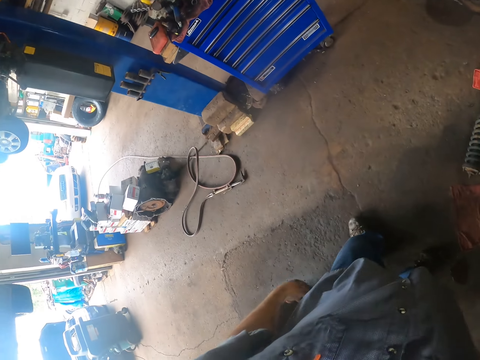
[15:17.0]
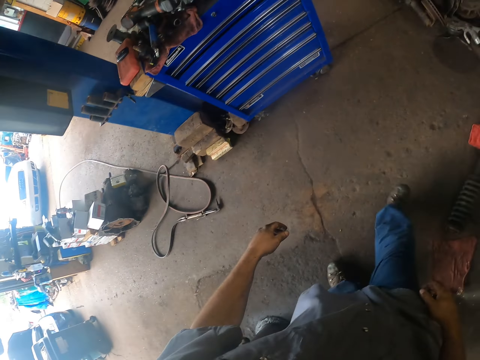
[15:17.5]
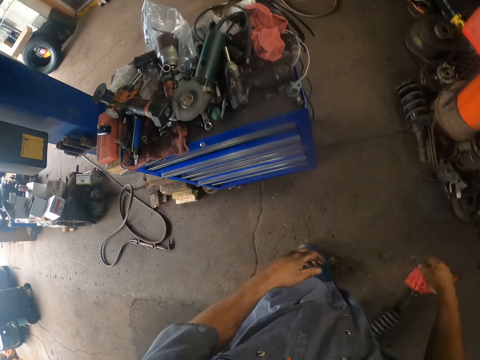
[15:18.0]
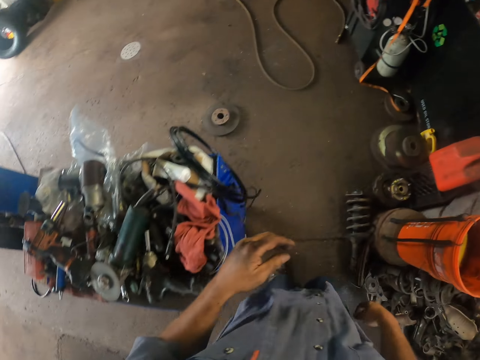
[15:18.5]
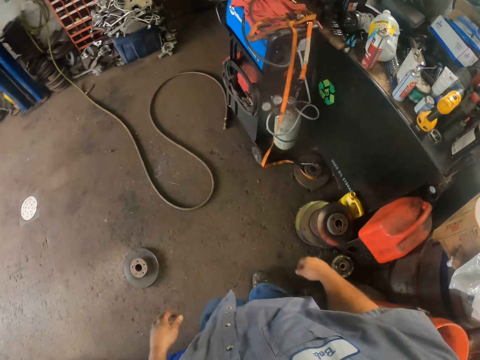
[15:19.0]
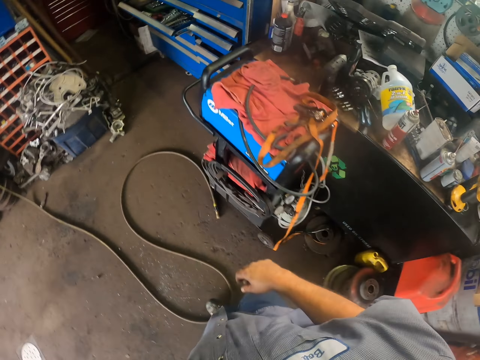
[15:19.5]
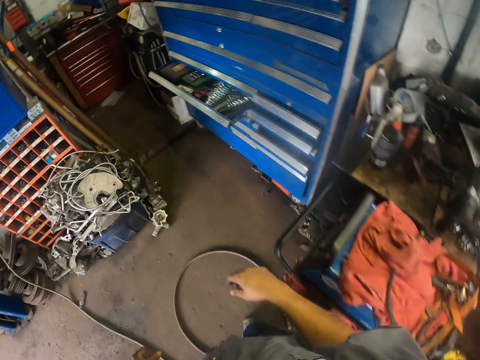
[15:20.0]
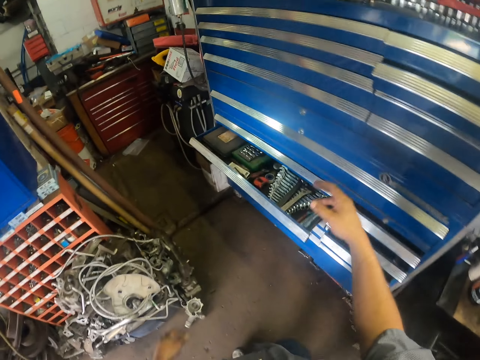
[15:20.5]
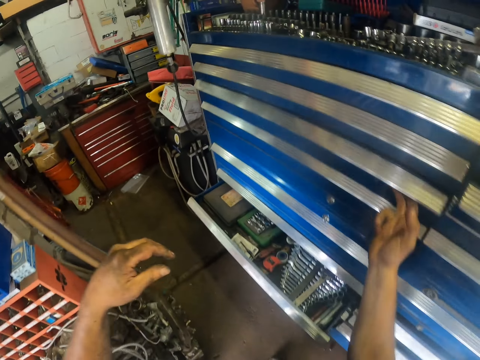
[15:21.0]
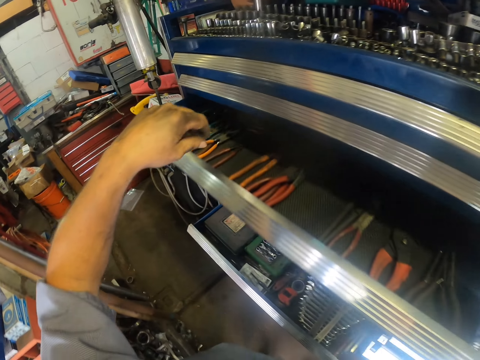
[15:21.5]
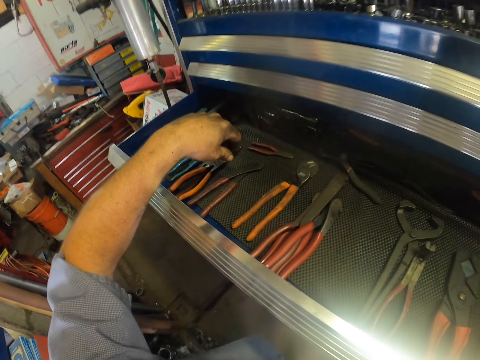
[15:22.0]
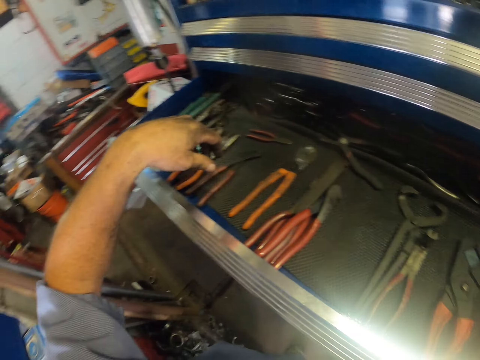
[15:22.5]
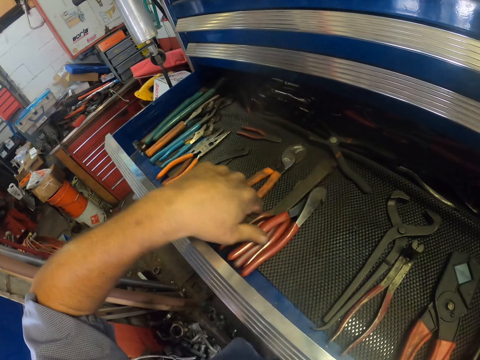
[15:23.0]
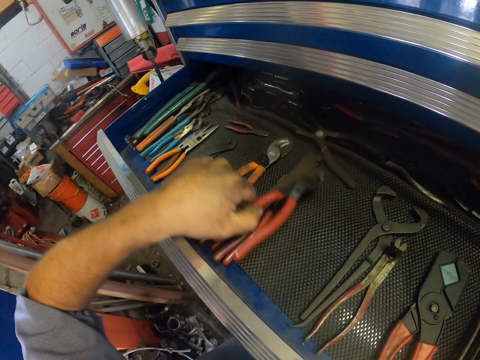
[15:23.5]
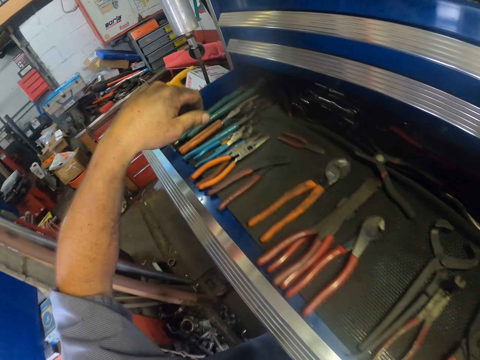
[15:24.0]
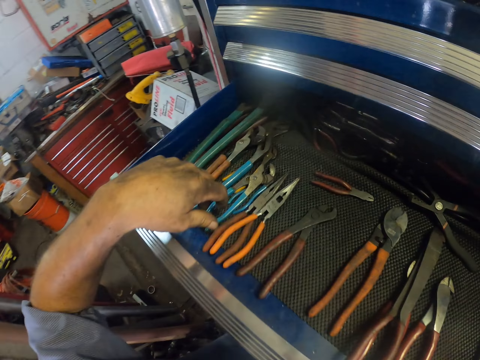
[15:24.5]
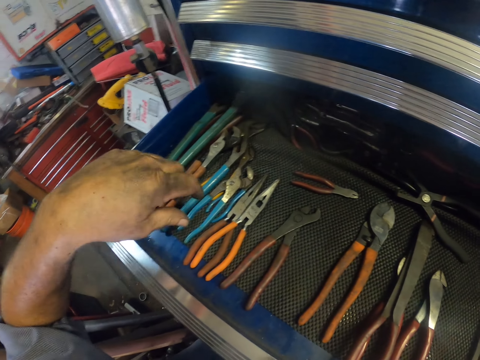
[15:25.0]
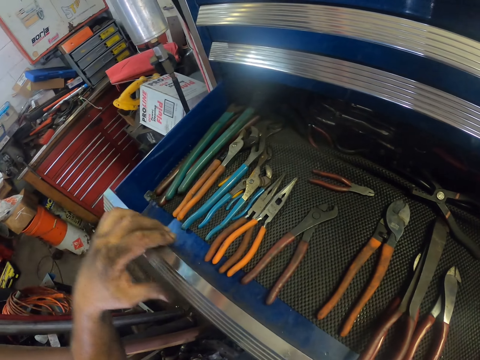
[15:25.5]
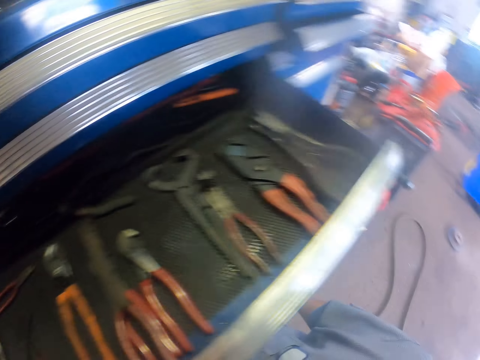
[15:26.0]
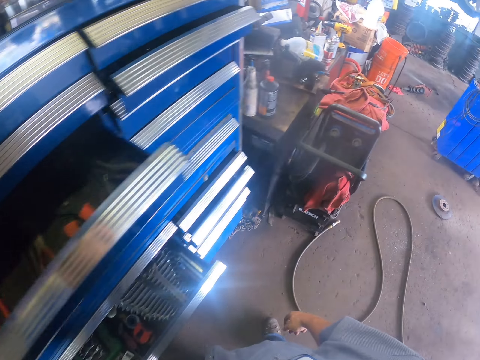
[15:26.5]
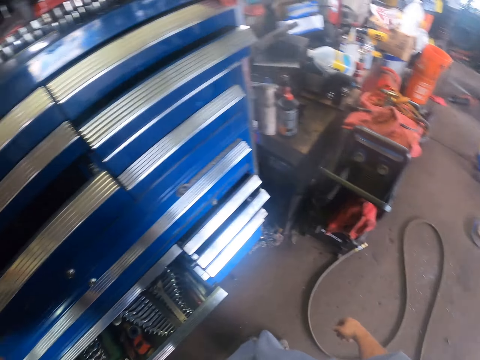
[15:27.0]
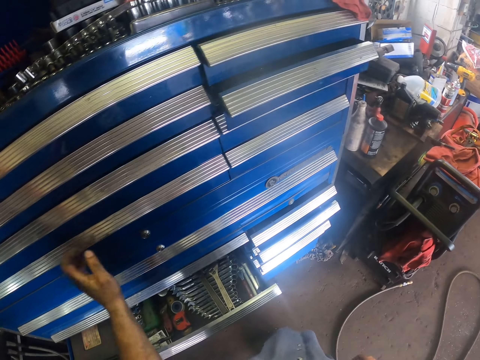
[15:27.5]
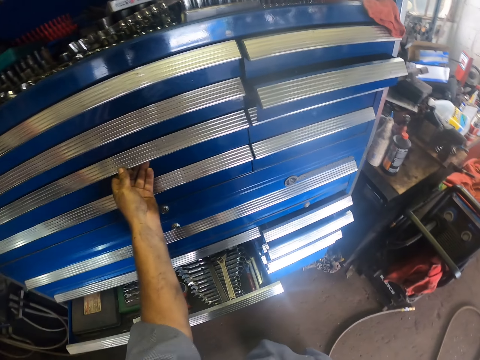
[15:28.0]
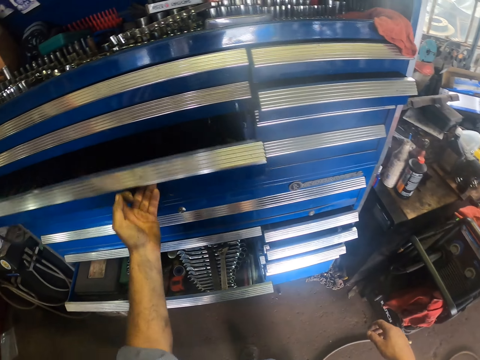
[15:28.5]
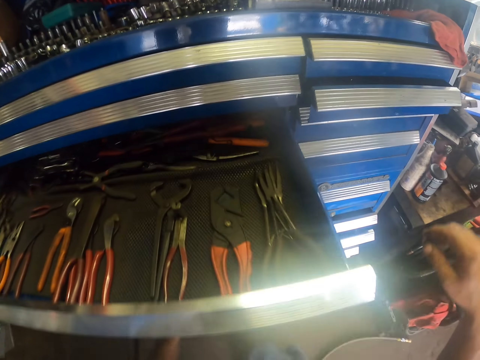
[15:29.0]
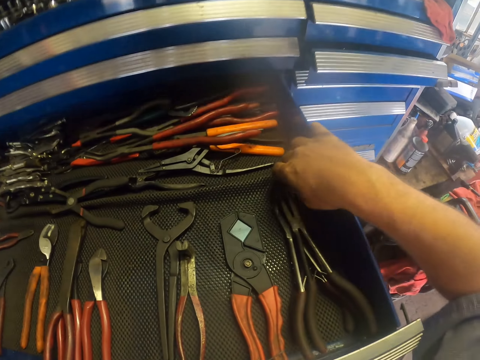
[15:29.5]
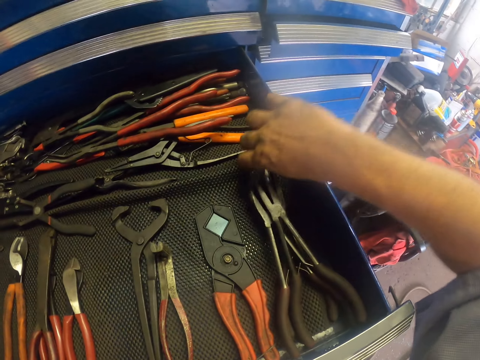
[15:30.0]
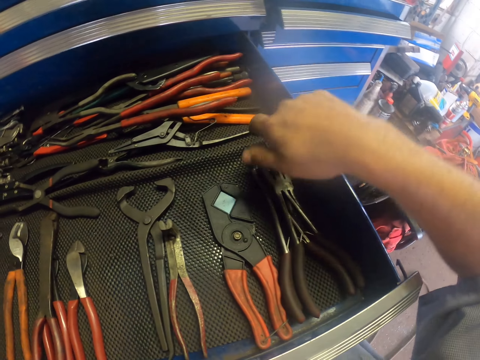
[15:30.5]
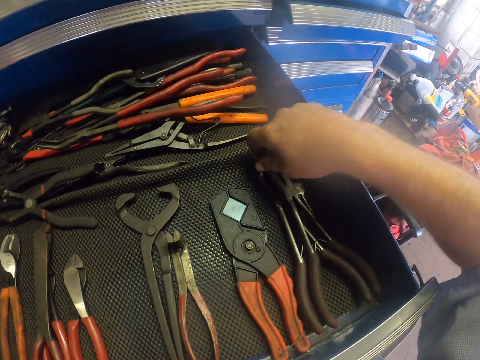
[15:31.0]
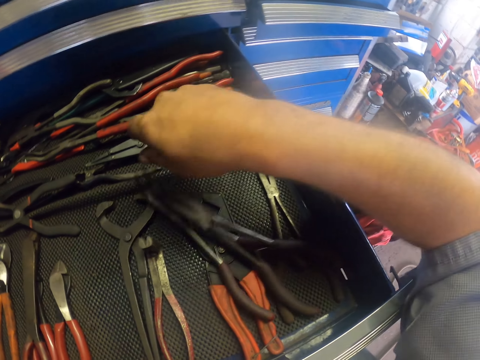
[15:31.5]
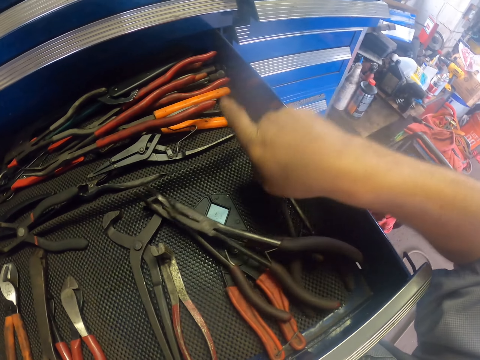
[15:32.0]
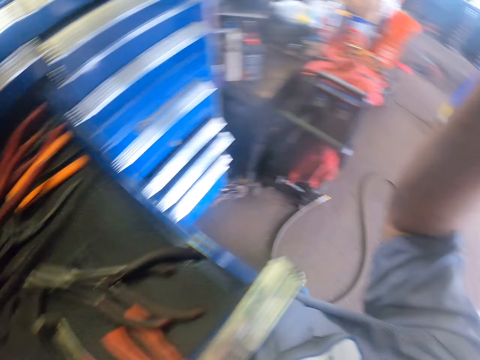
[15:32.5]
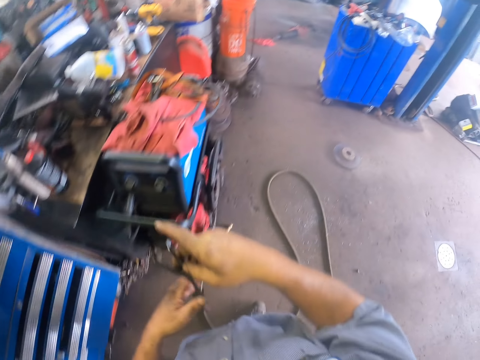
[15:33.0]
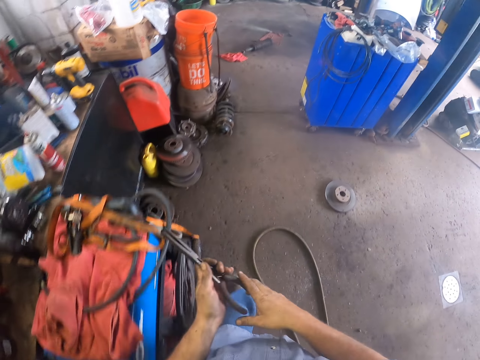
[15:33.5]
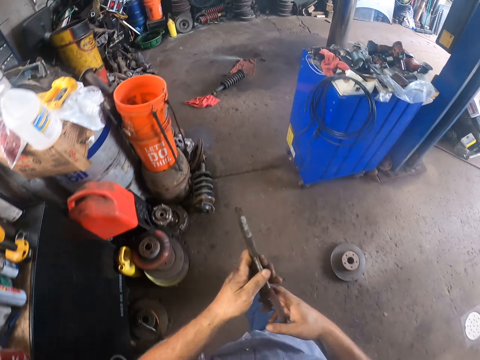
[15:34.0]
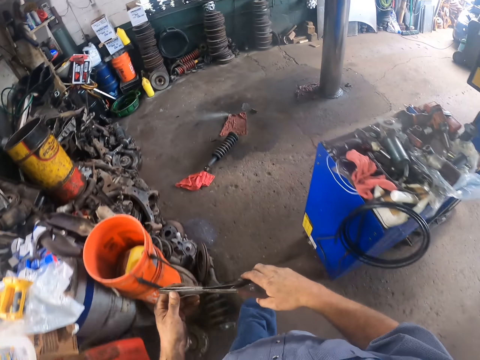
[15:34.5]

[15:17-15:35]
The camera wearer walks in the garage. They open a tool box. They touch pliers in the tool box. They pick up the pliers. They close the tool box. They open the tool box. They take the pliers from the tool box.

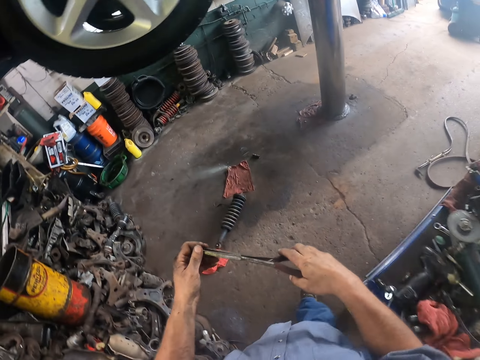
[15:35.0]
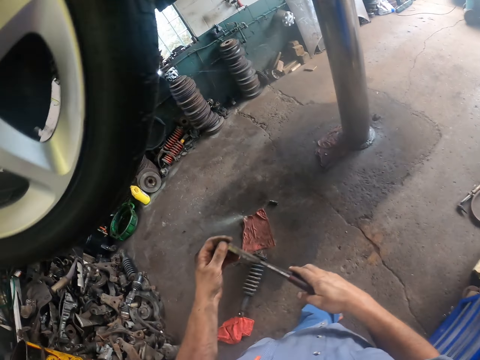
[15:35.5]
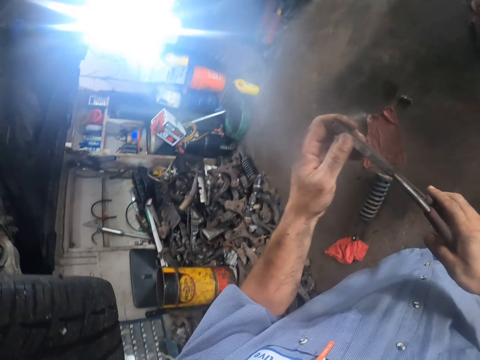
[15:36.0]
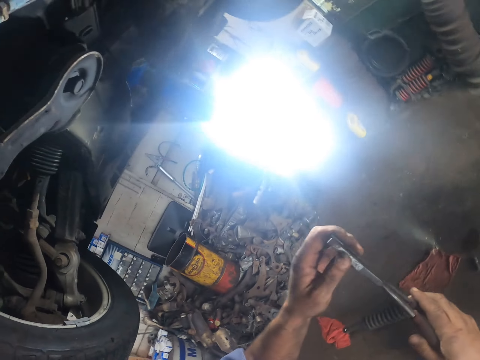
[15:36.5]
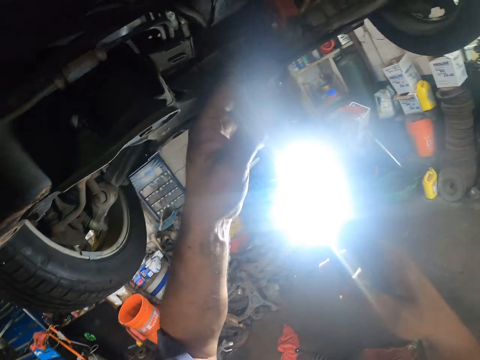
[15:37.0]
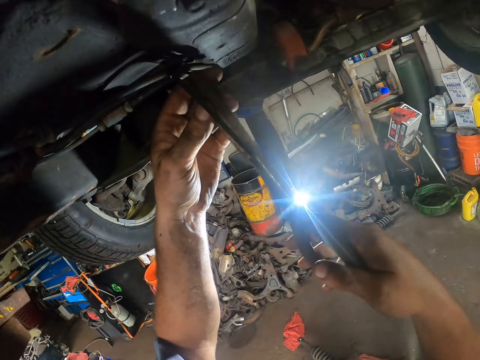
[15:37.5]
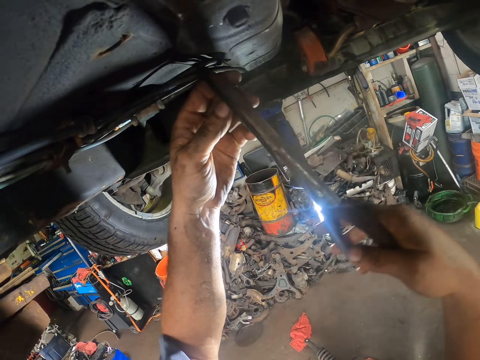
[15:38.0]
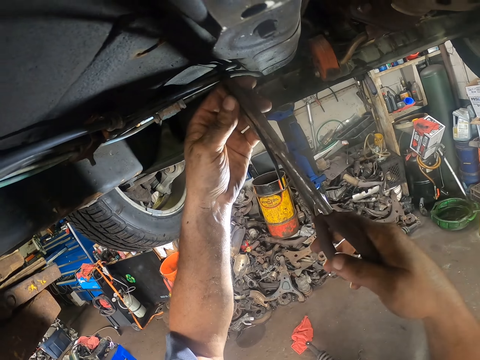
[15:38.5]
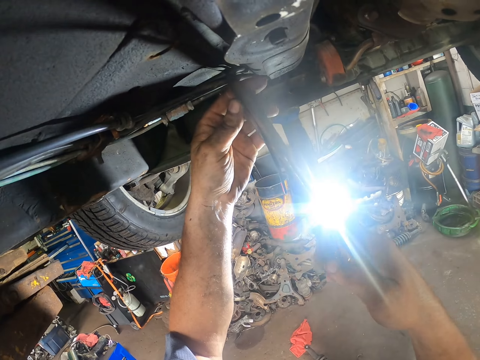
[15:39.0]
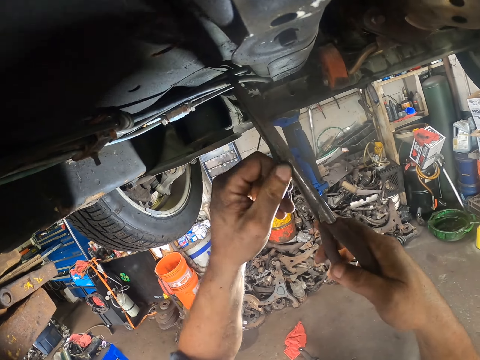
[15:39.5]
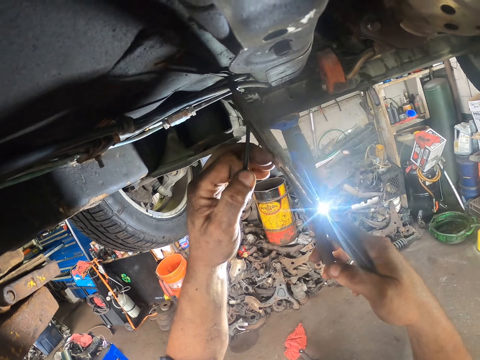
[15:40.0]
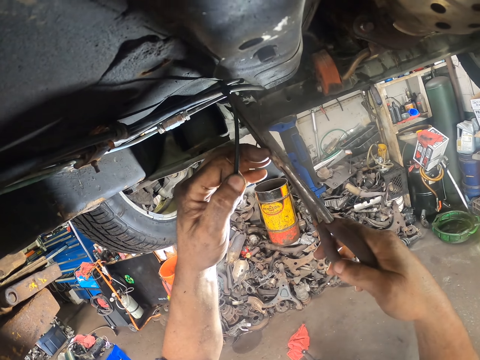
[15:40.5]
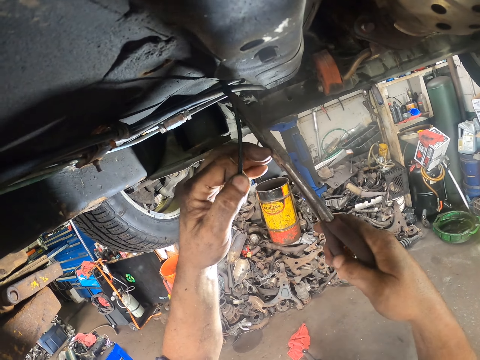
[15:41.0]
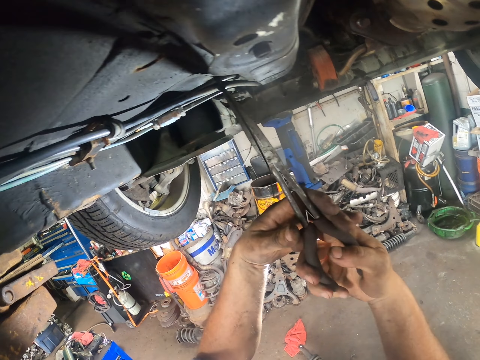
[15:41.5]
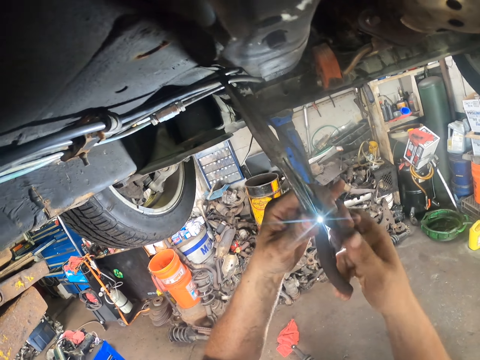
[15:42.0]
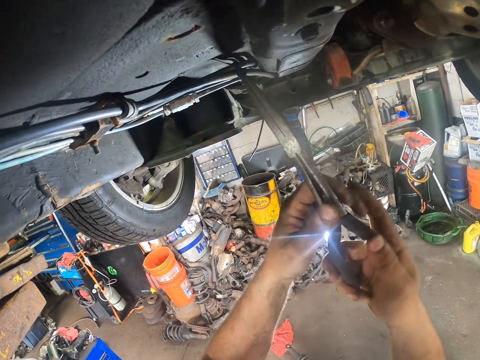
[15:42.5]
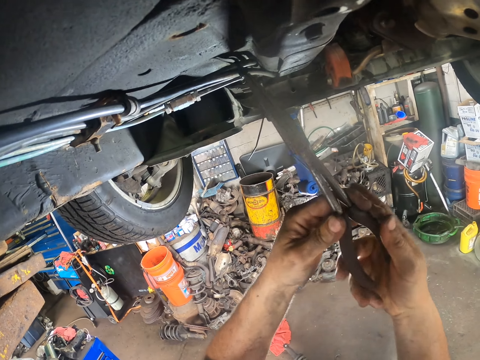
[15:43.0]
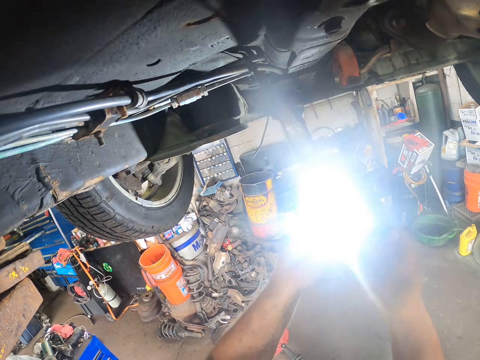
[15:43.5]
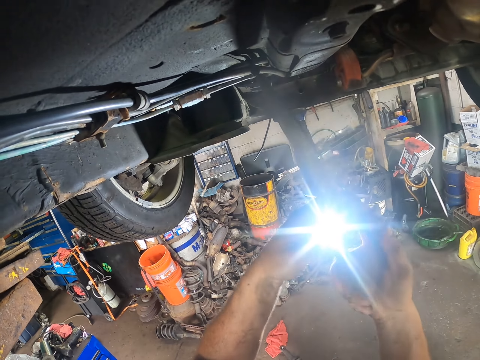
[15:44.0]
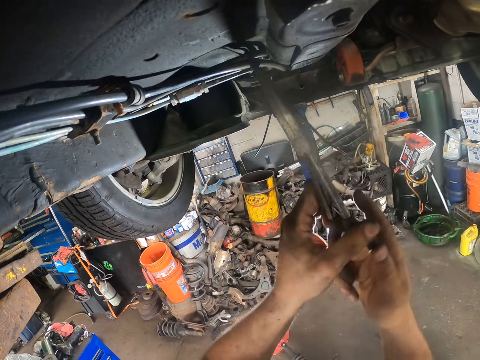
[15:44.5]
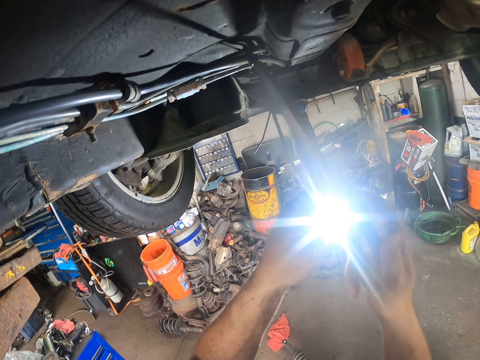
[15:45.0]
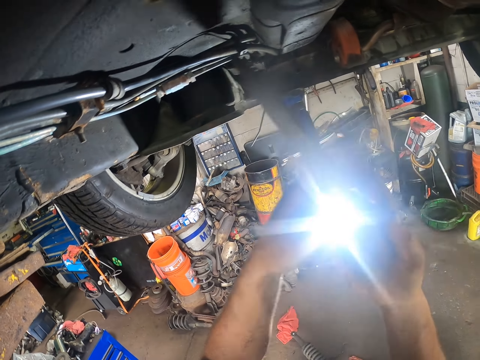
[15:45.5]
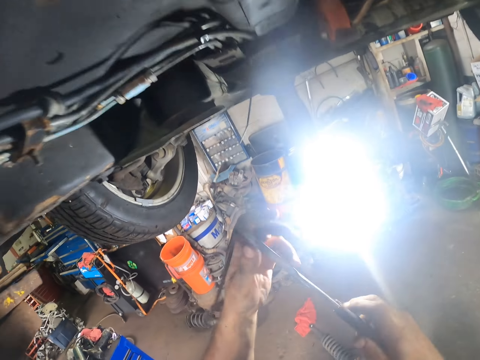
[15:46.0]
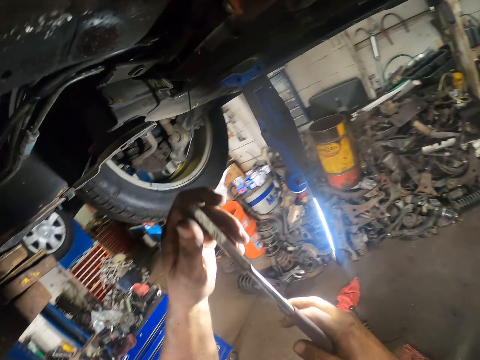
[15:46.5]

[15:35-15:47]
The camera wearer cuts a seal with pliers.
